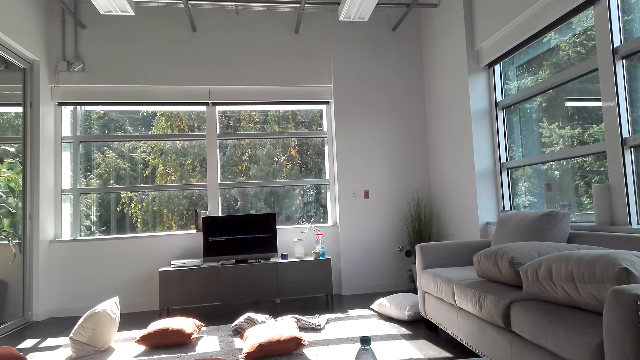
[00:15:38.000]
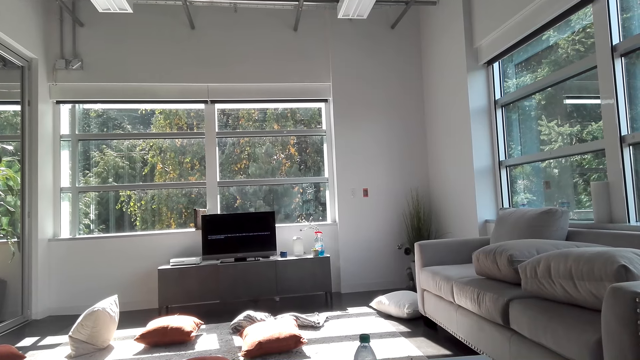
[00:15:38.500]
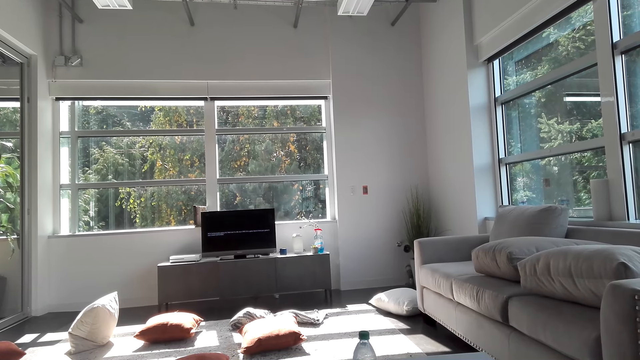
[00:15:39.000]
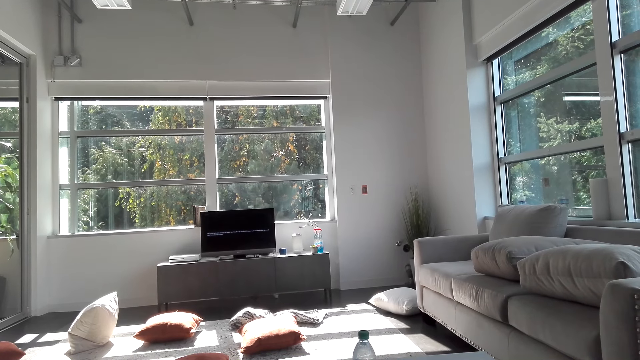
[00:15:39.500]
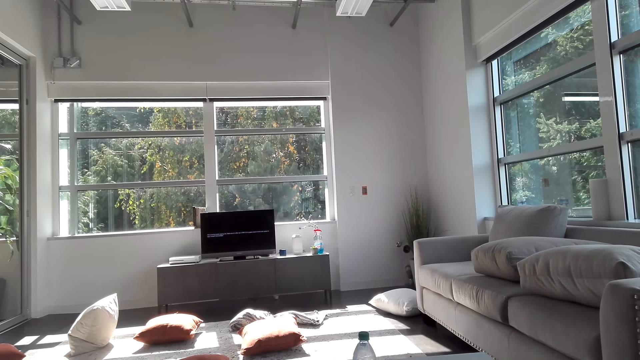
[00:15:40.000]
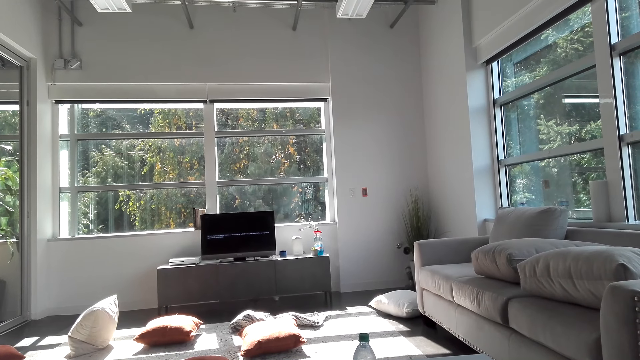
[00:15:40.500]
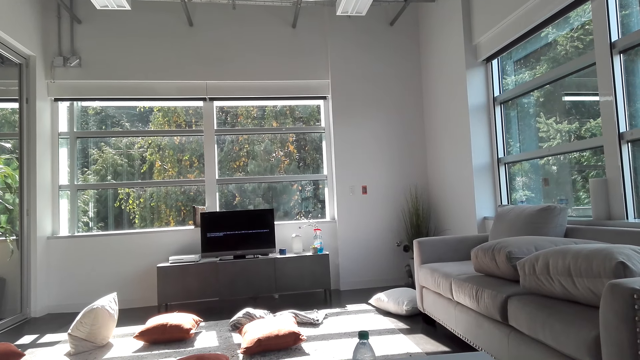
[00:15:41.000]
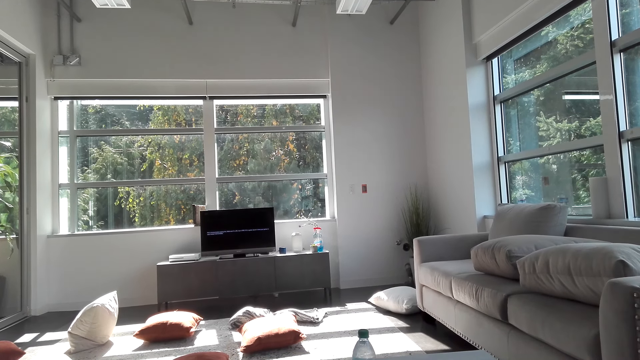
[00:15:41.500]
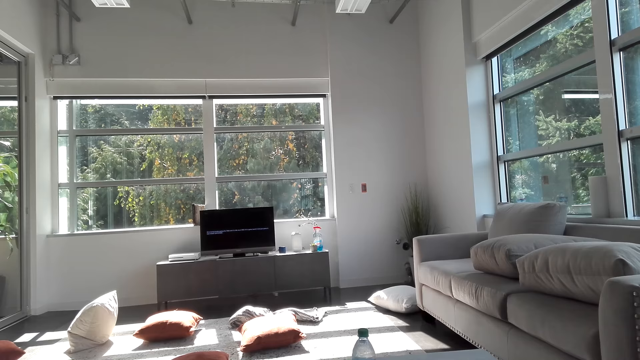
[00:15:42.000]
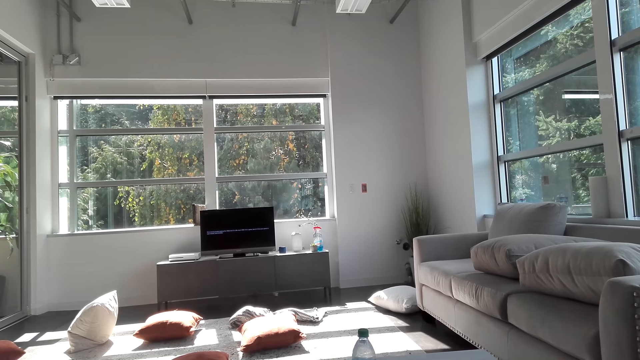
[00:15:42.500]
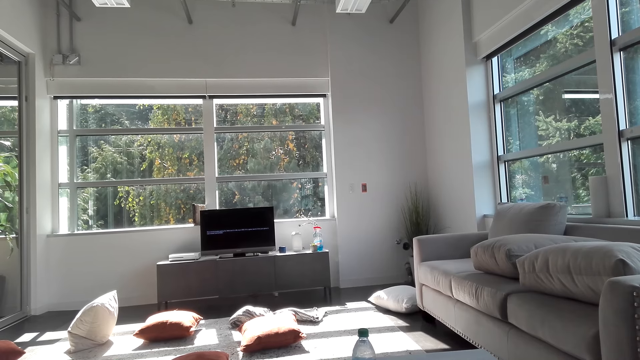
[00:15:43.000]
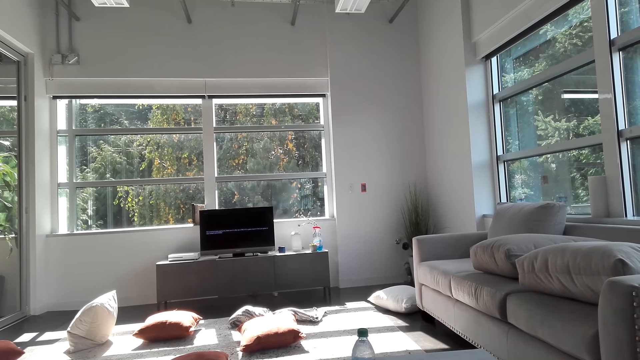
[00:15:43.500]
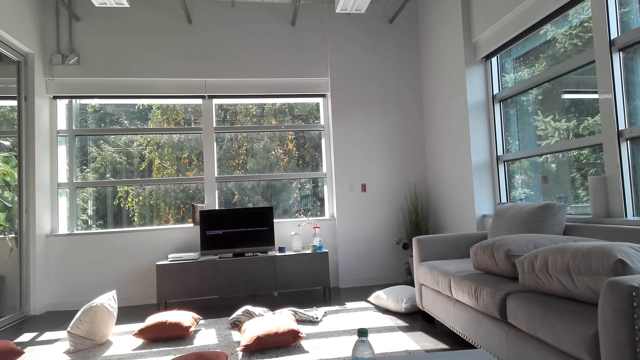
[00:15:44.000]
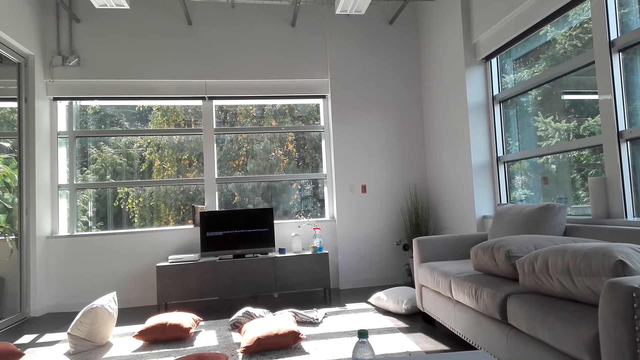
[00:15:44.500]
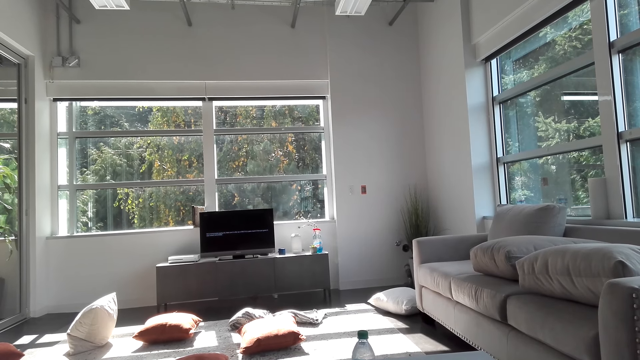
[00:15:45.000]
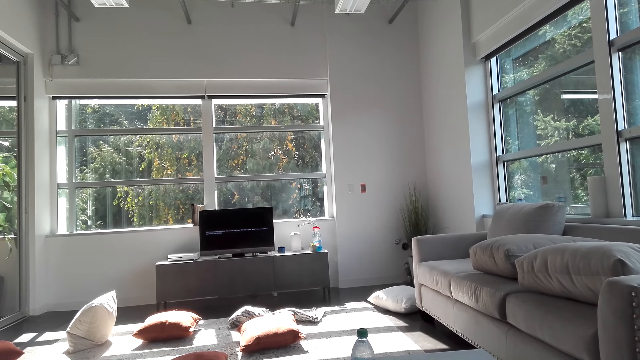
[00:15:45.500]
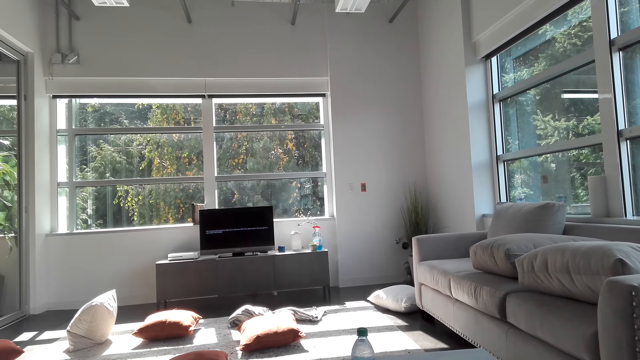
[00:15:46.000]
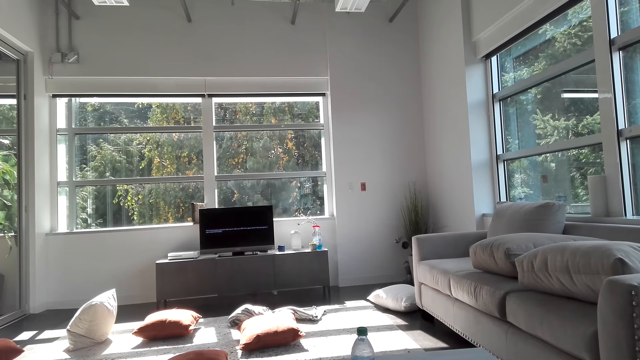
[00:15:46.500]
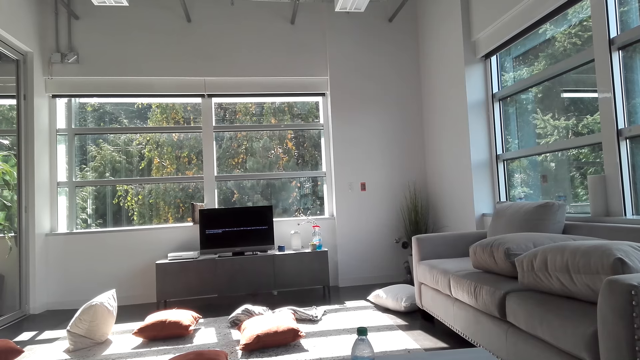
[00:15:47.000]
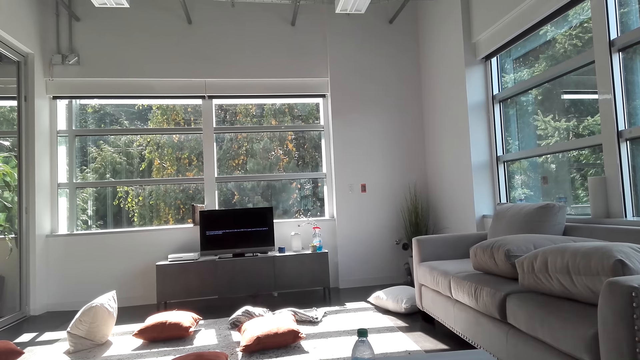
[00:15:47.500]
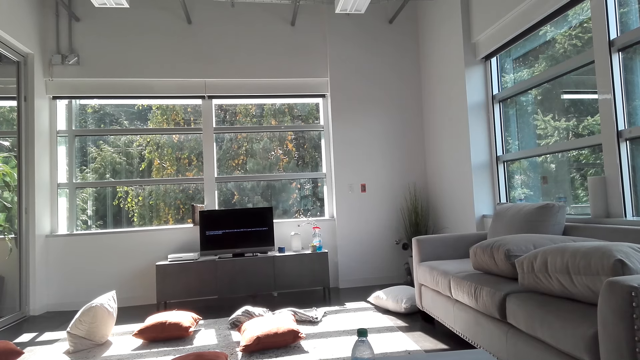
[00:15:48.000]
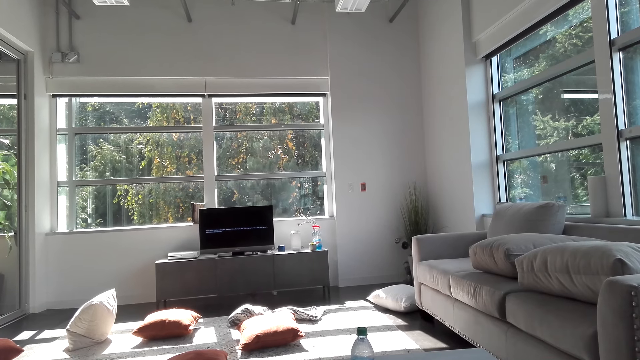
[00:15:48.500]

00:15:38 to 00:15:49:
The camera wearer looks at the television.

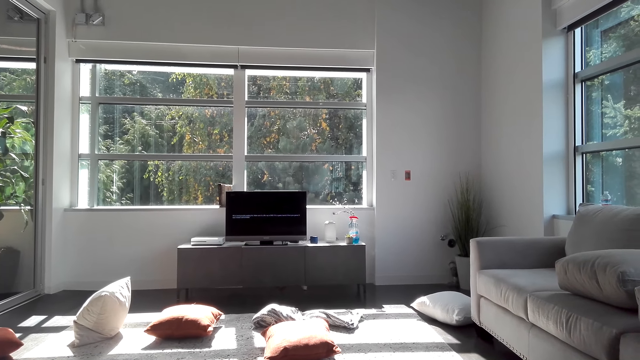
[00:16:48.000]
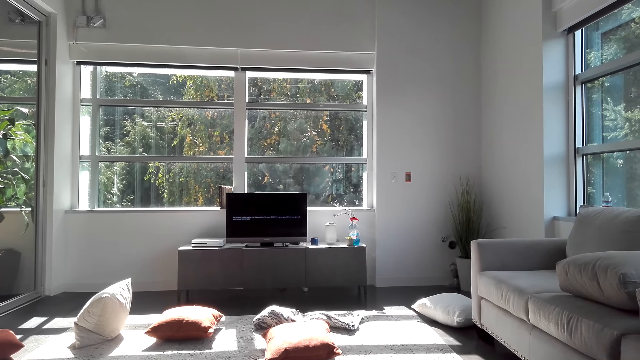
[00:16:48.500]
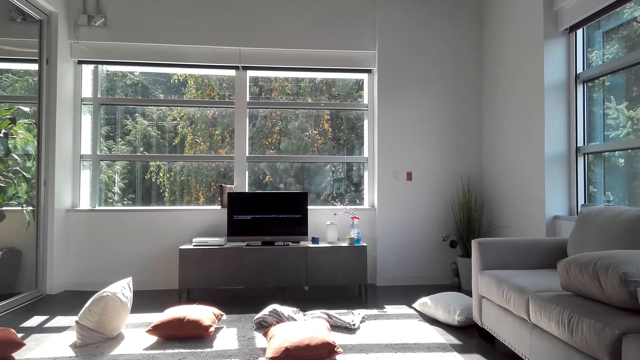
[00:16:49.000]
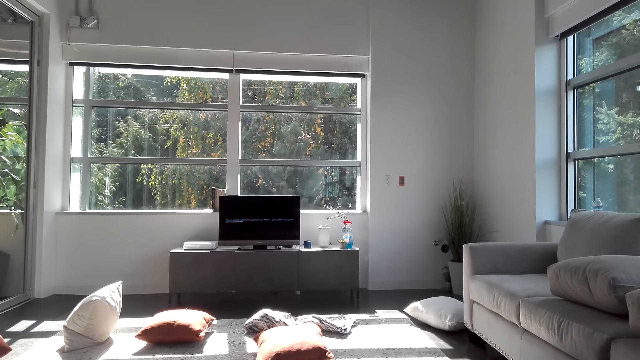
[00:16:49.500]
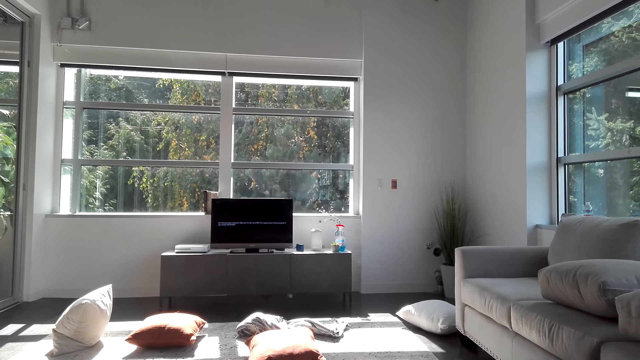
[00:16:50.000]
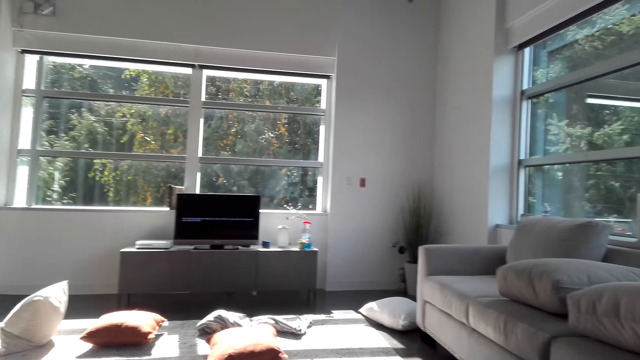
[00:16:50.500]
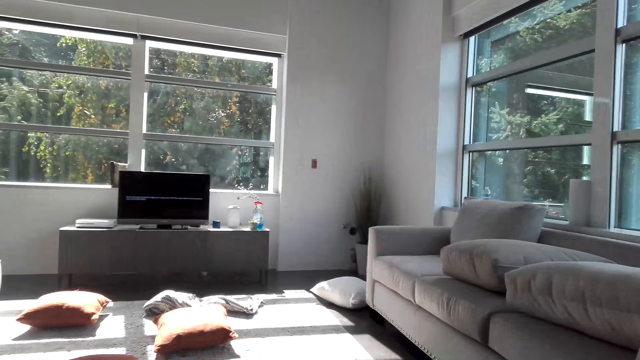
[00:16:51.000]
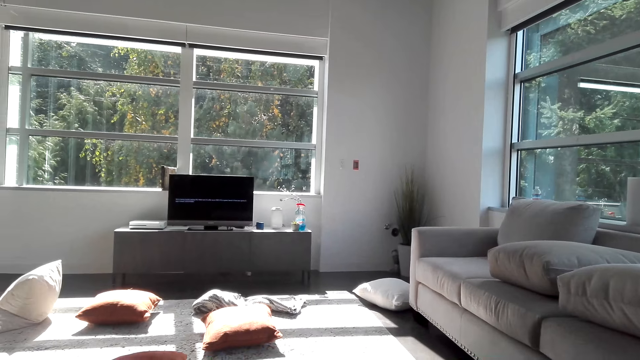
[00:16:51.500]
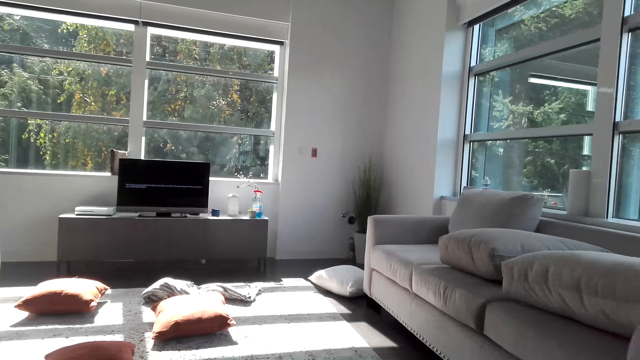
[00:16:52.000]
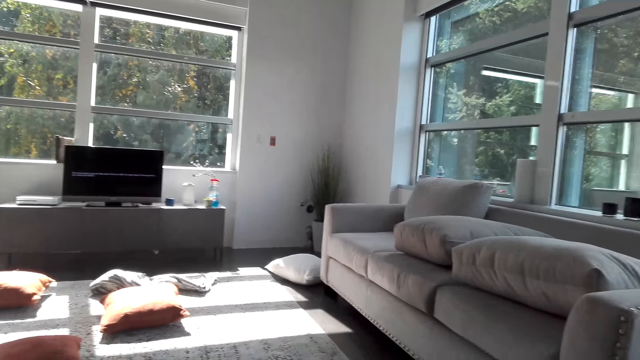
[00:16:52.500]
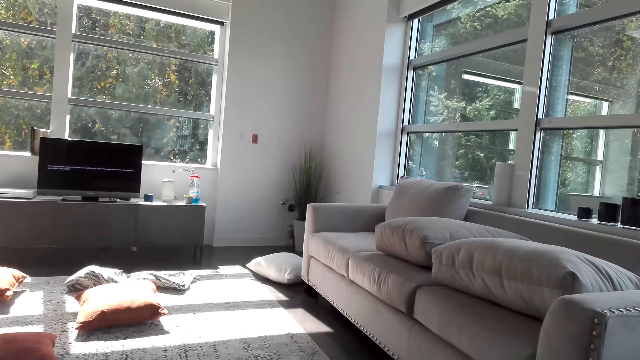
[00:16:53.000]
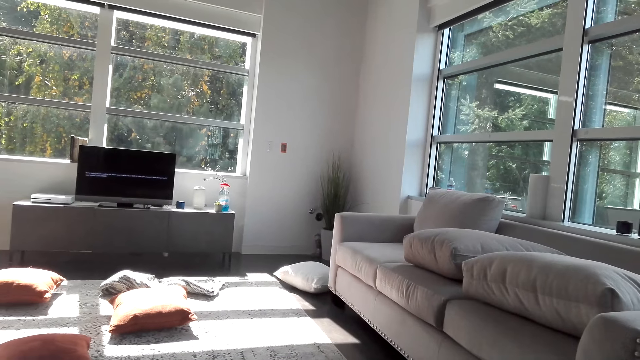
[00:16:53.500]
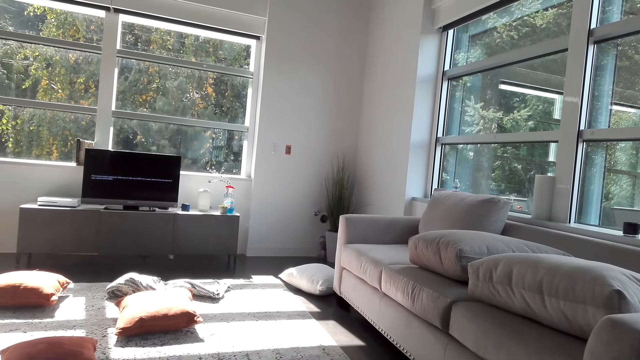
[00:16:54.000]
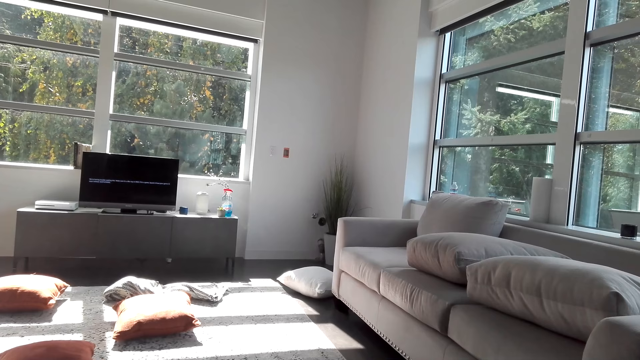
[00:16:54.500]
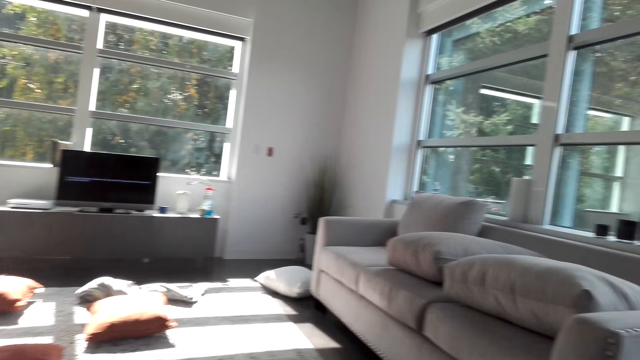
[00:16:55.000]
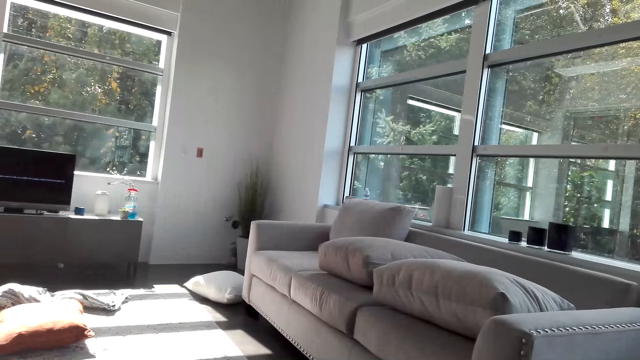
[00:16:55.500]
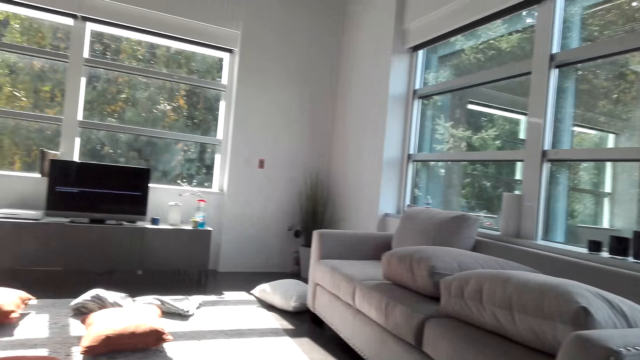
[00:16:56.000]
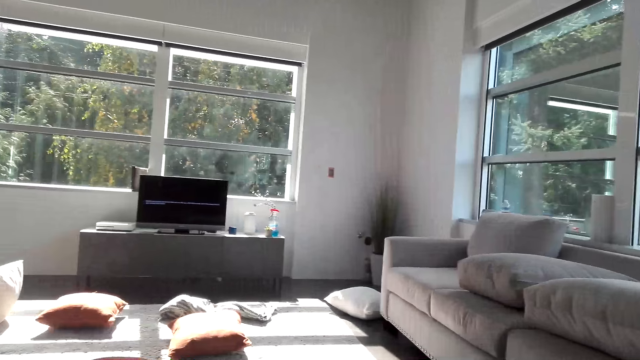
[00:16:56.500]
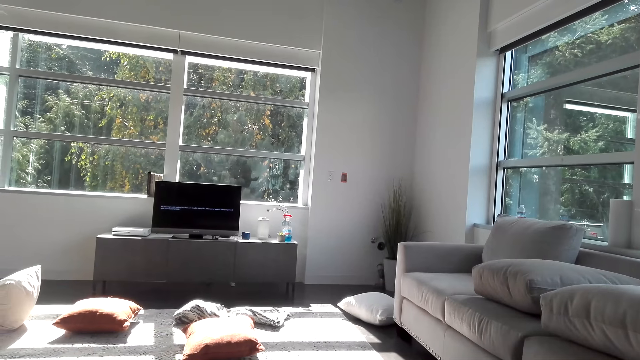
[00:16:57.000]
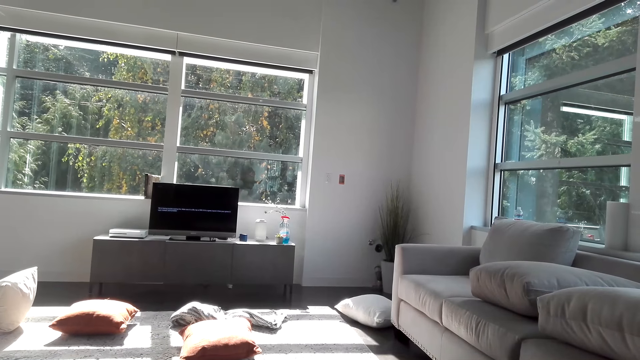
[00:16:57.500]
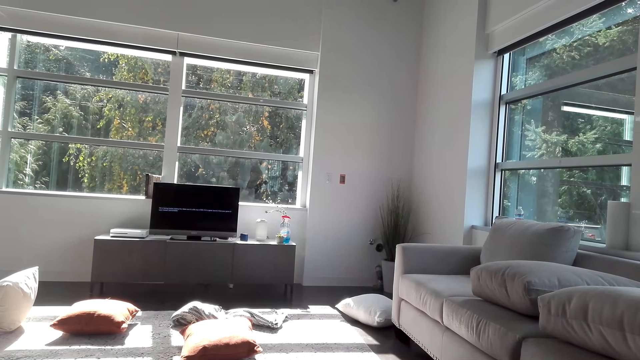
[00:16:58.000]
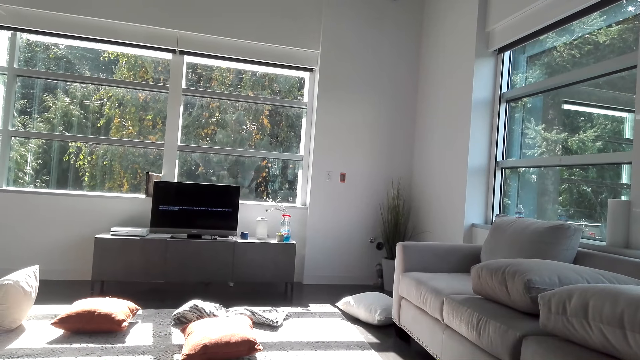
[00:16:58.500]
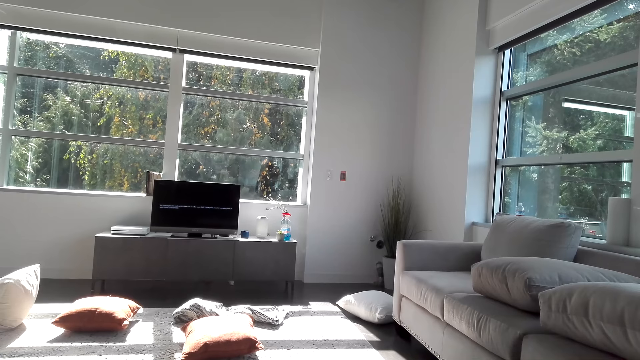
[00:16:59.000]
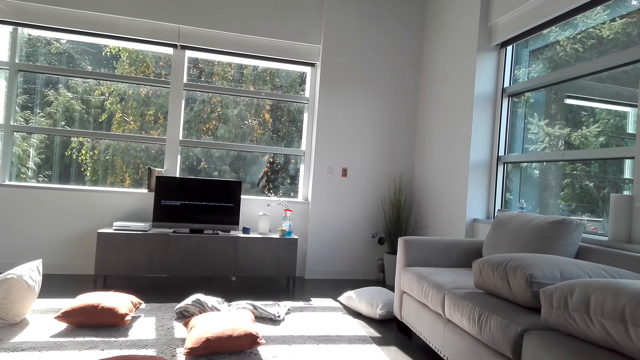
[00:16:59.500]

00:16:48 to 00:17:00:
The camera wearer converses.
